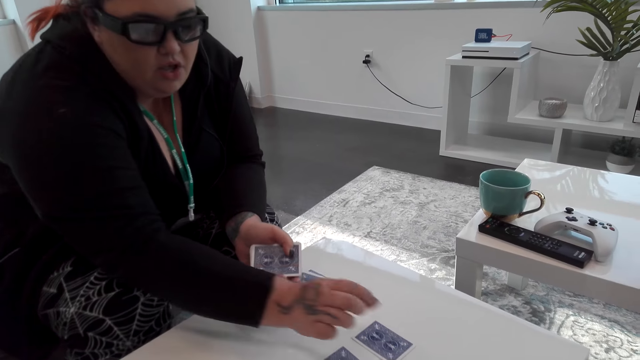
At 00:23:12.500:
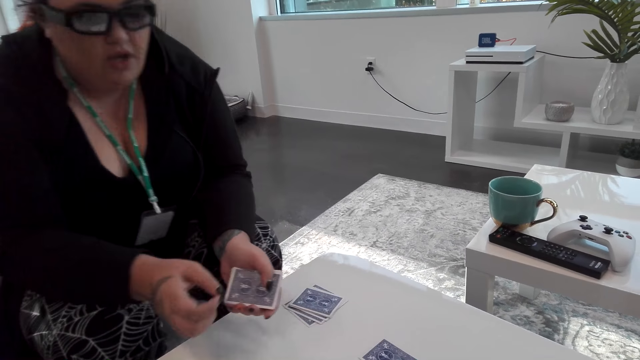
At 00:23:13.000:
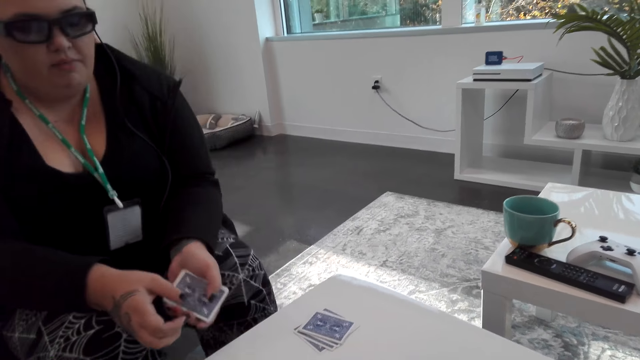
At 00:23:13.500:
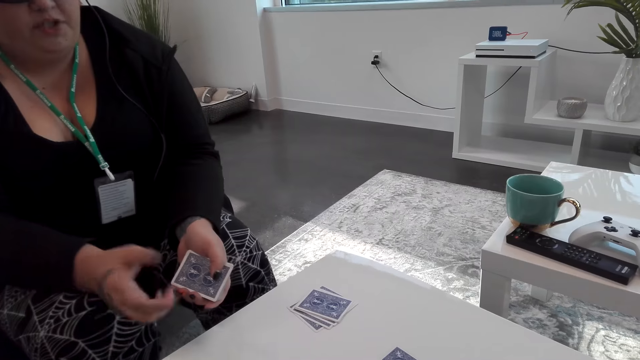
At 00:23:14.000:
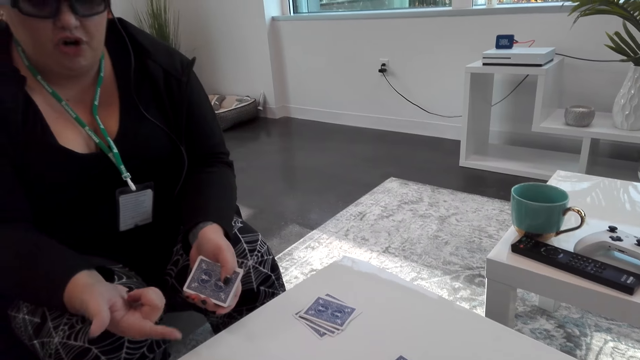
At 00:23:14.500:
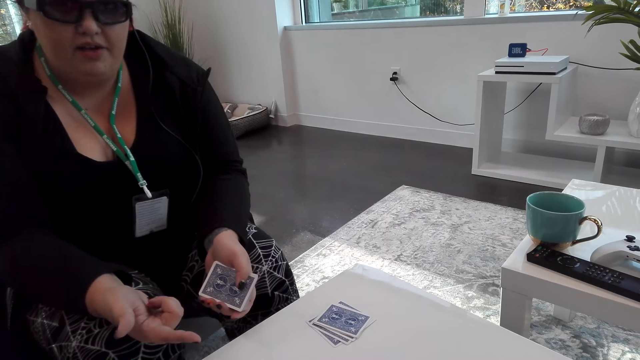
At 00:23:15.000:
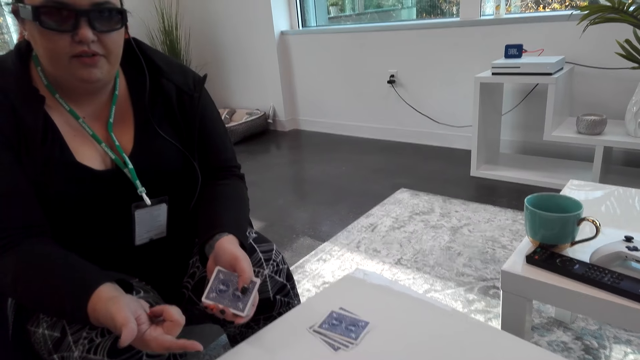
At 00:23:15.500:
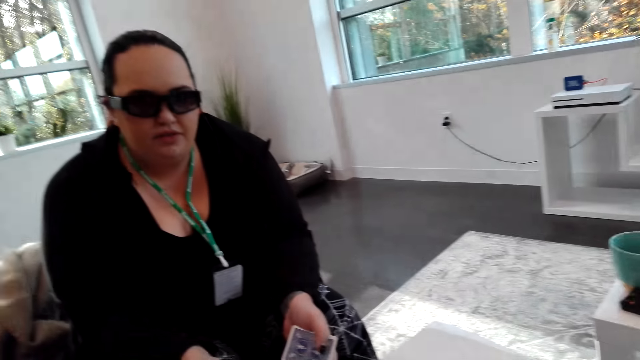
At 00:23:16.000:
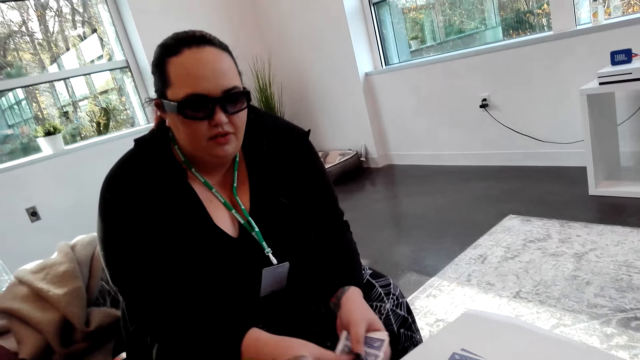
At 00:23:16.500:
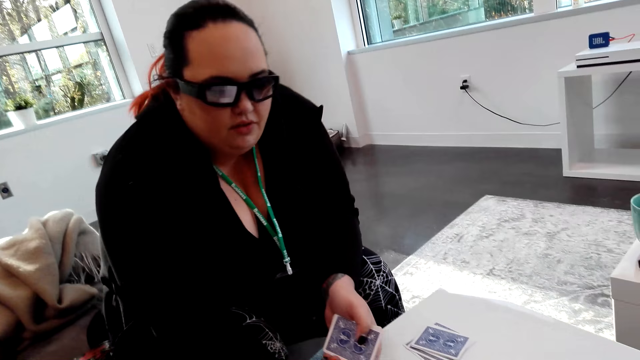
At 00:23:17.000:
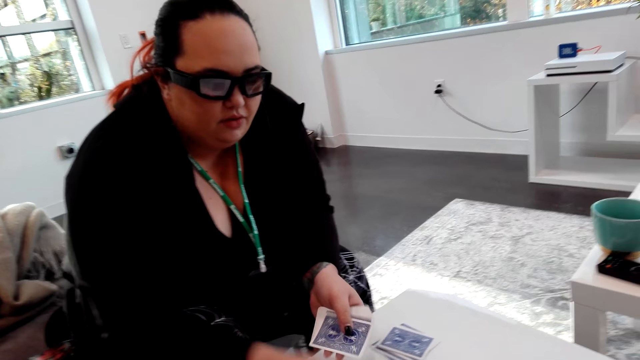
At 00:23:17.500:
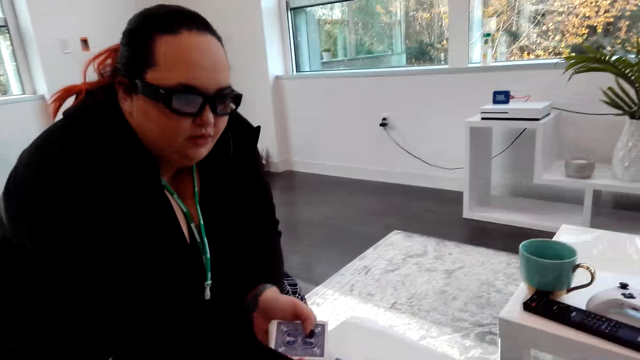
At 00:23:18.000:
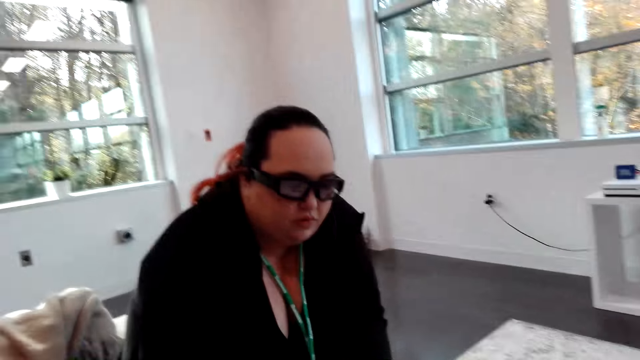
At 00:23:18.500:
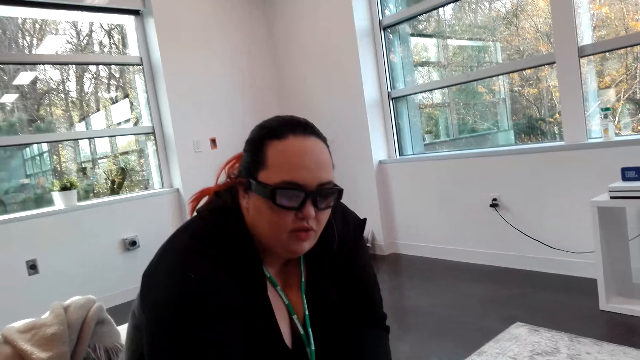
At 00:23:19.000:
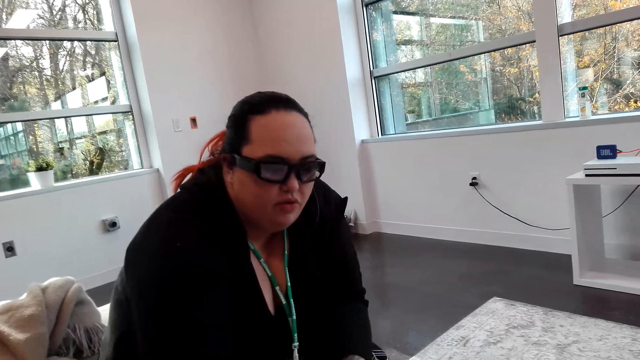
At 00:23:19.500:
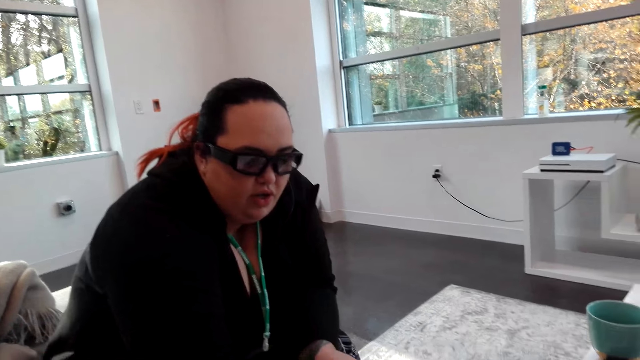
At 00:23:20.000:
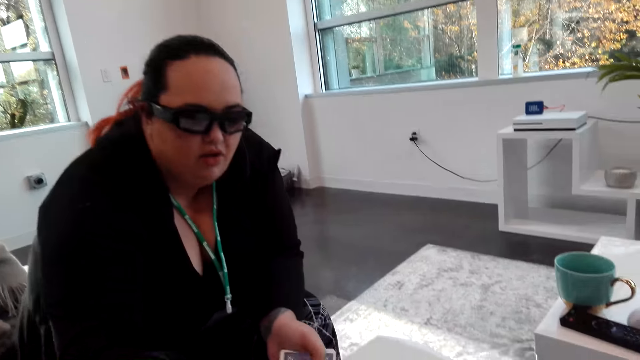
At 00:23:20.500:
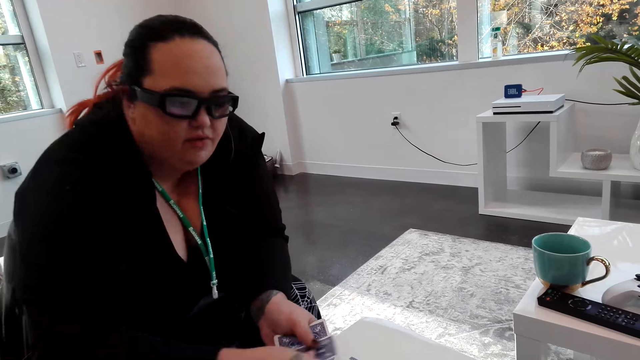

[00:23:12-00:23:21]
Someone talks to the camera wearer. The camera wearer talks to them.

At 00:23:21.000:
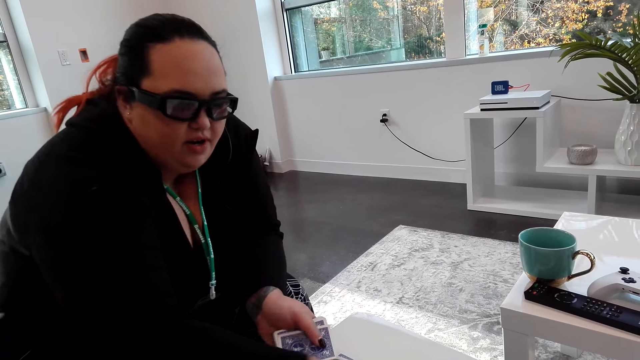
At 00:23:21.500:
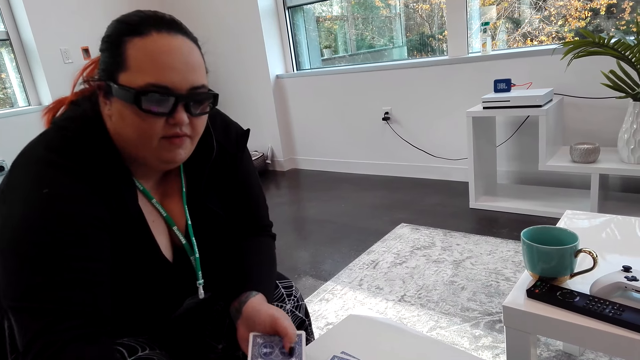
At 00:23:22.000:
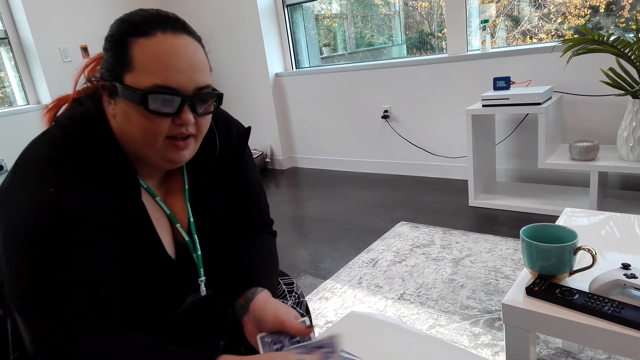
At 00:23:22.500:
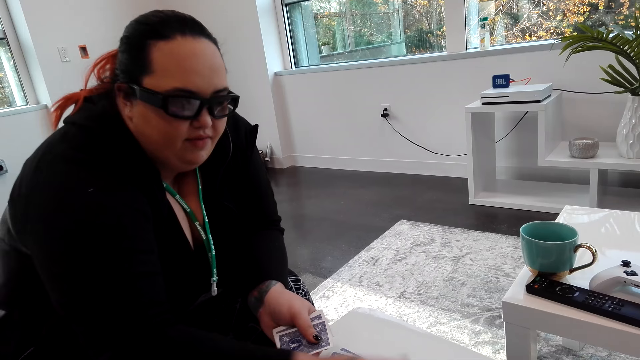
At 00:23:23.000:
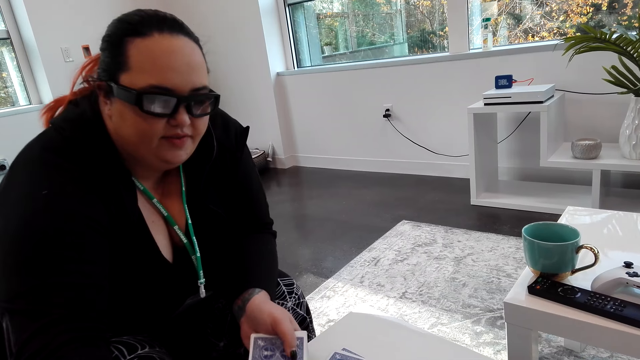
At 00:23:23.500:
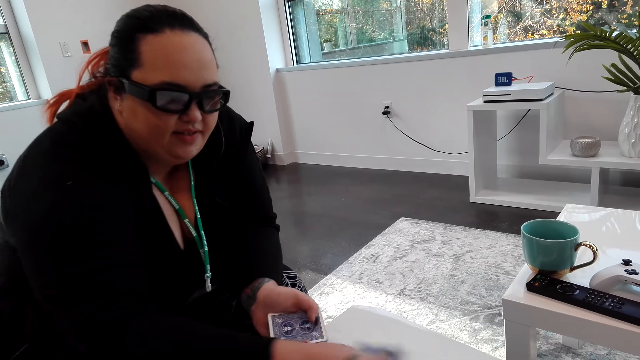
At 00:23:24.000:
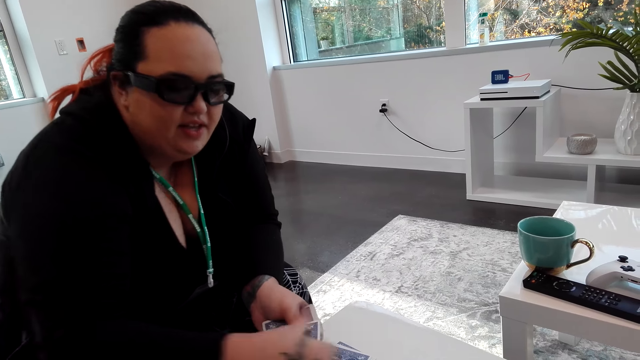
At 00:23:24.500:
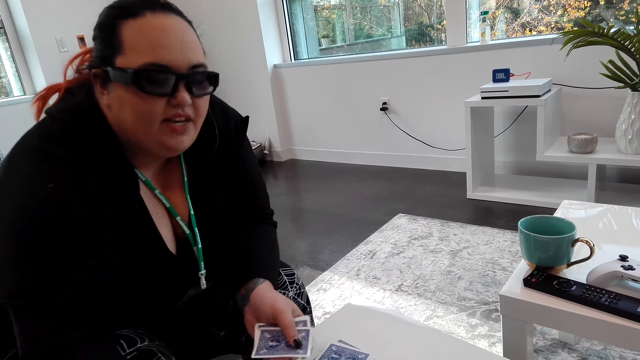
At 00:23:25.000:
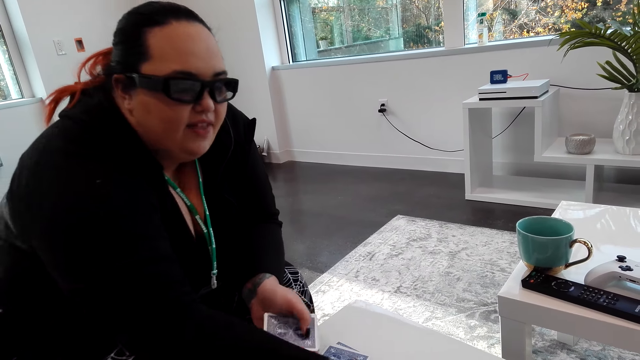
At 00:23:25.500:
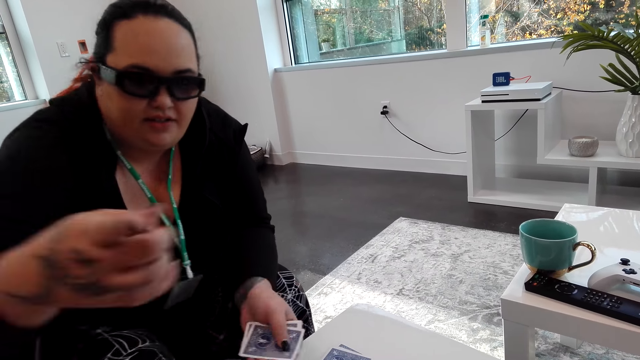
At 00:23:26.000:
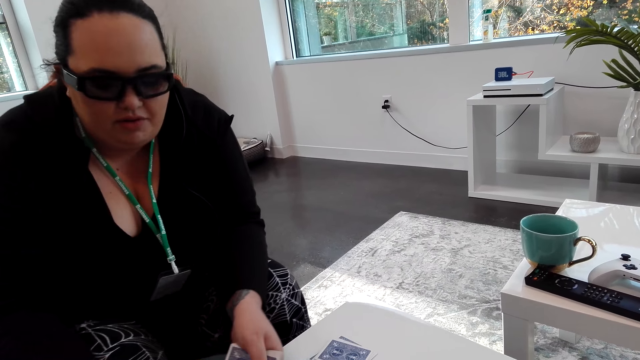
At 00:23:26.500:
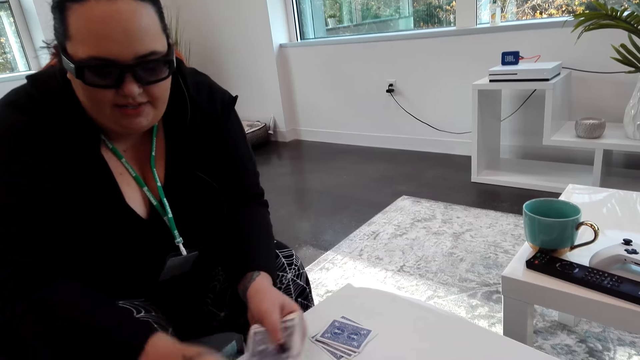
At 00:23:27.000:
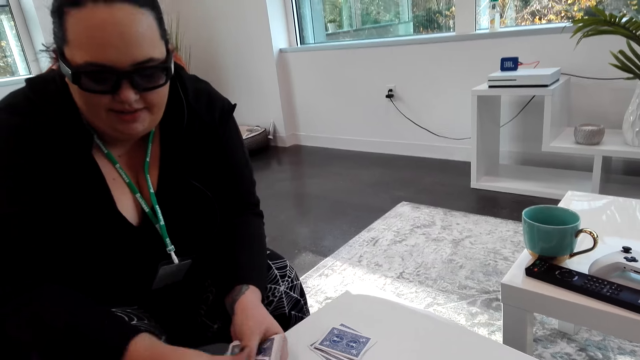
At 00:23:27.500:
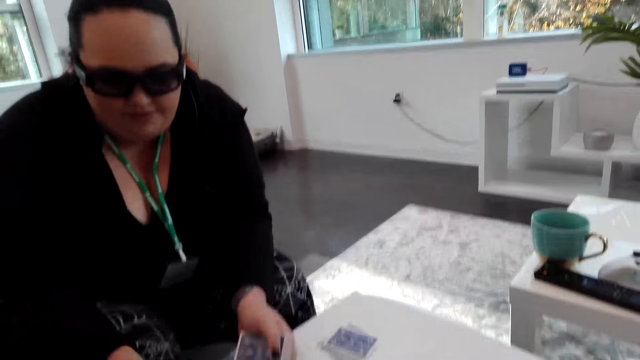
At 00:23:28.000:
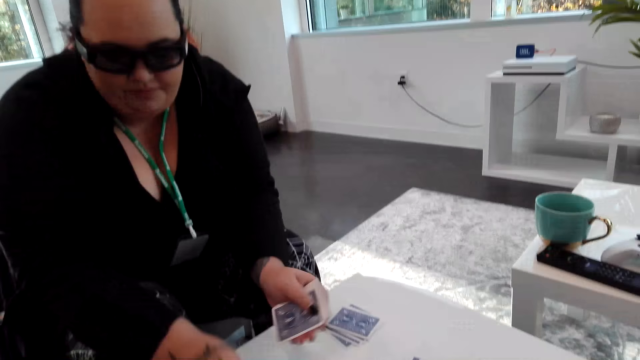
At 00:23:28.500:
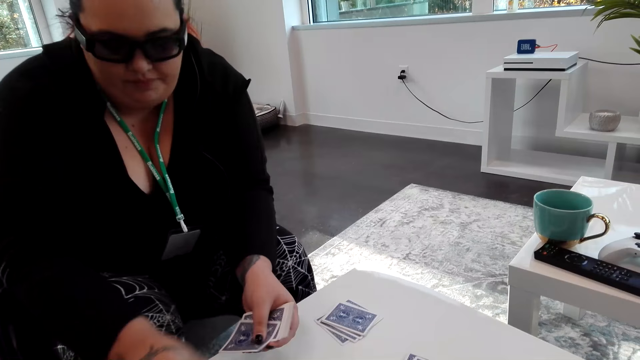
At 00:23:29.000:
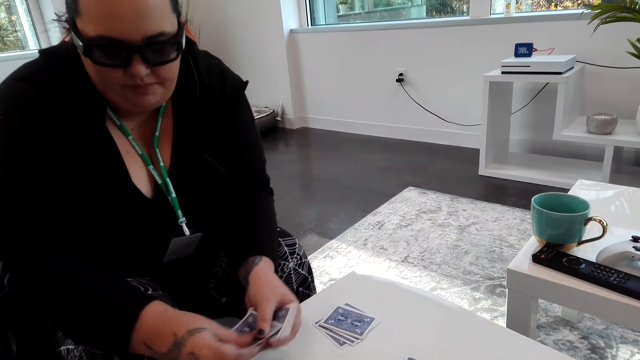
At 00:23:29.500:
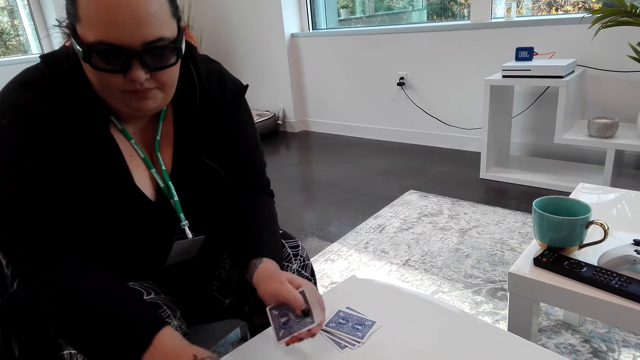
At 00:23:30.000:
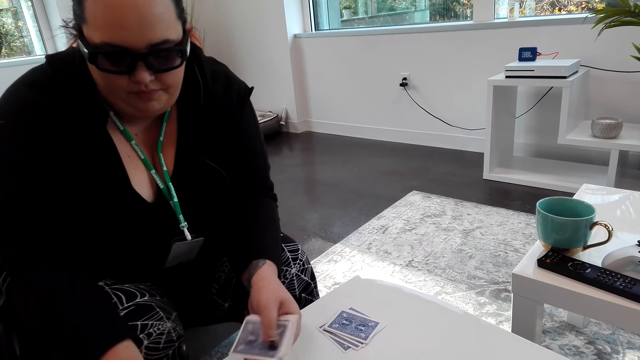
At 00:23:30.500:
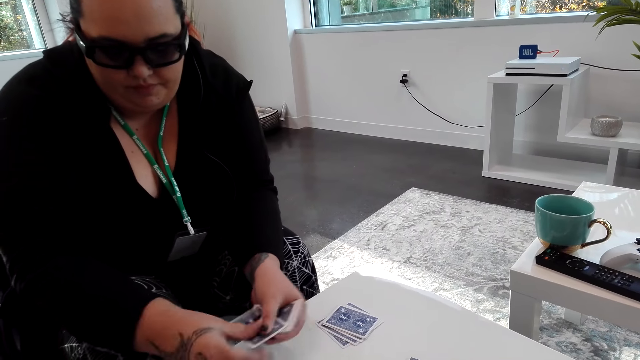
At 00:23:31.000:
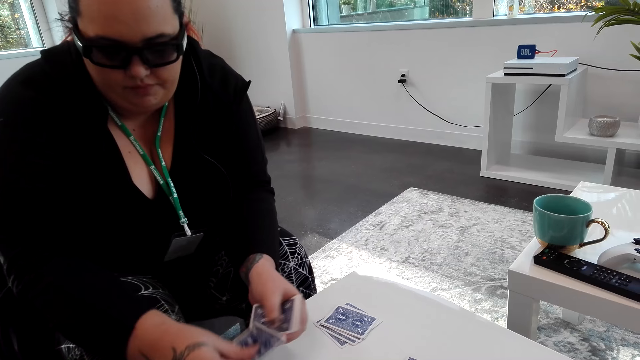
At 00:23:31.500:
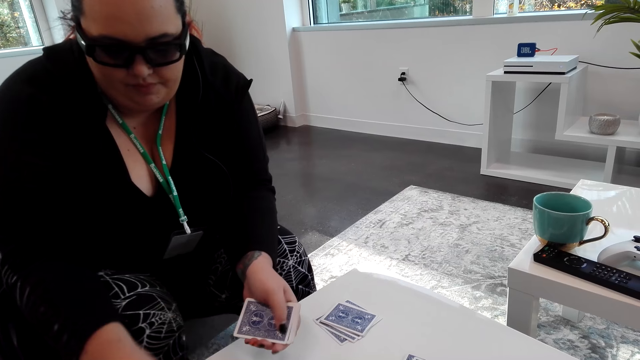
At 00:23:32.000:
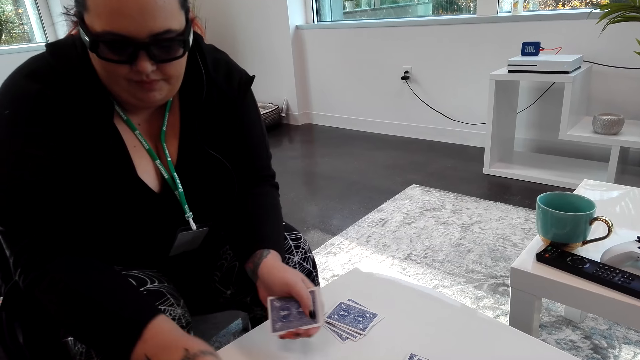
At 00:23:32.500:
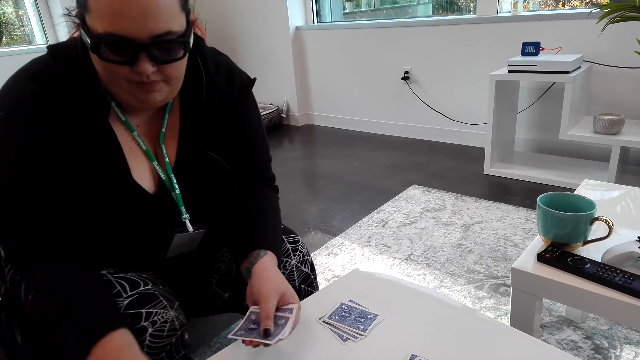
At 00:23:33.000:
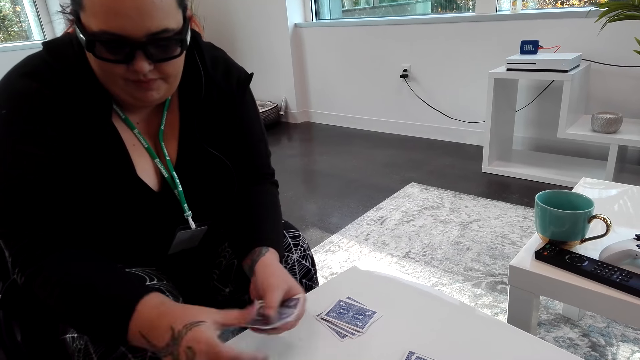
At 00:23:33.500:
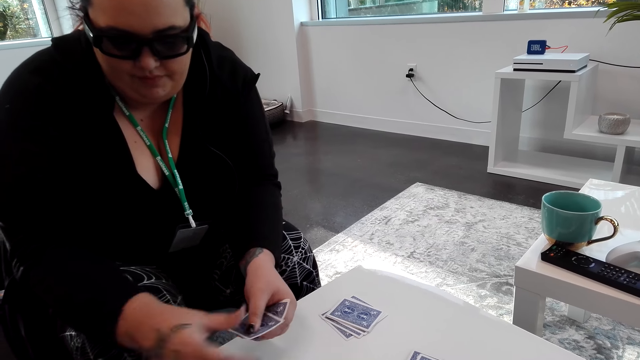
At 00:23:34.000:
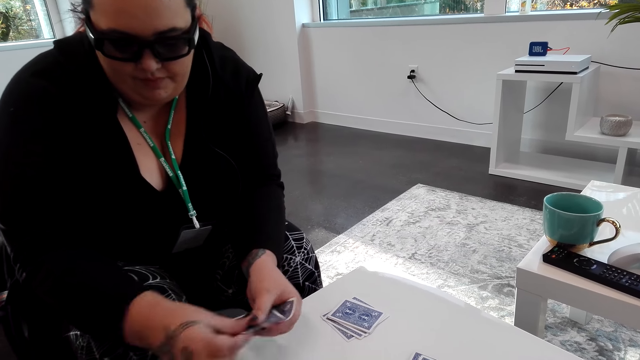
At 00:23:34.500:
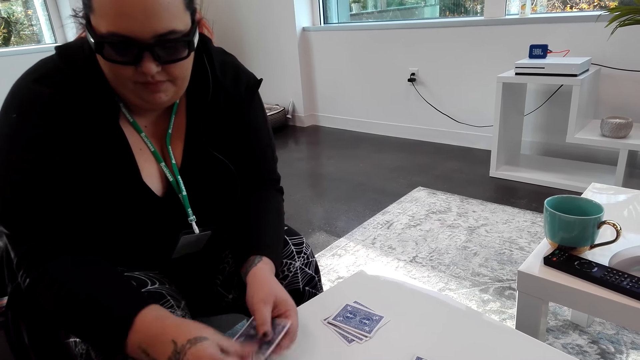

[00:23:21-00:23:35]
The camera wearer puts down the cards. Someone talks to the camera wearer.
